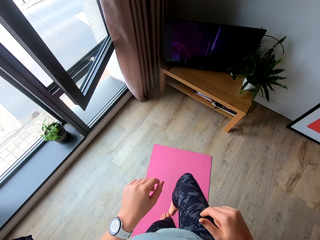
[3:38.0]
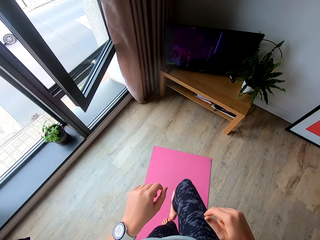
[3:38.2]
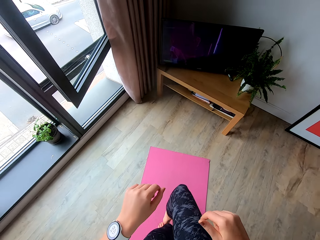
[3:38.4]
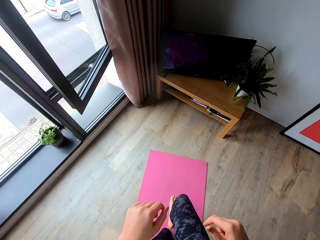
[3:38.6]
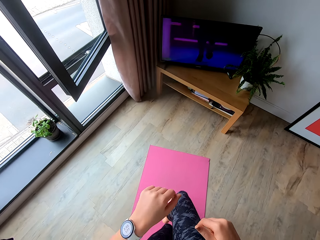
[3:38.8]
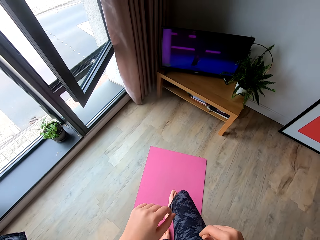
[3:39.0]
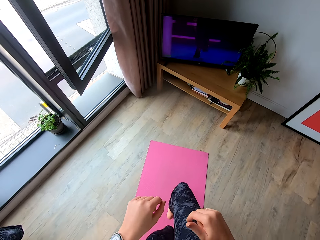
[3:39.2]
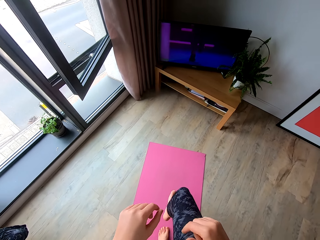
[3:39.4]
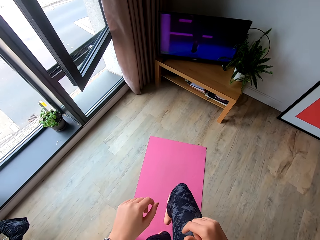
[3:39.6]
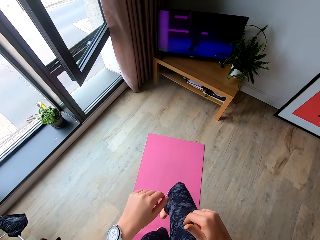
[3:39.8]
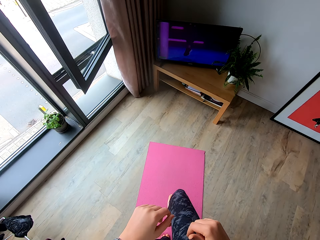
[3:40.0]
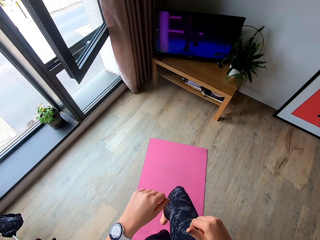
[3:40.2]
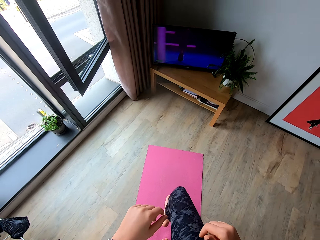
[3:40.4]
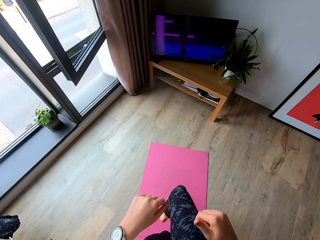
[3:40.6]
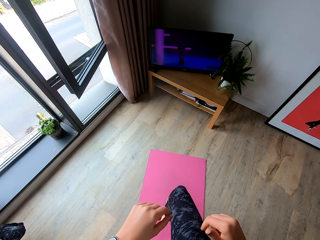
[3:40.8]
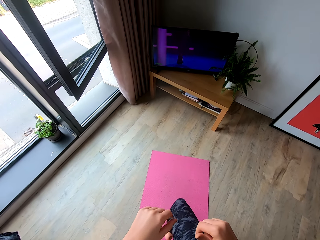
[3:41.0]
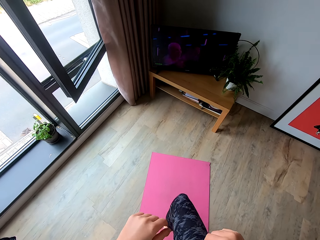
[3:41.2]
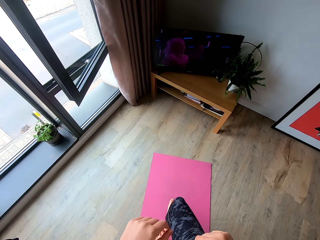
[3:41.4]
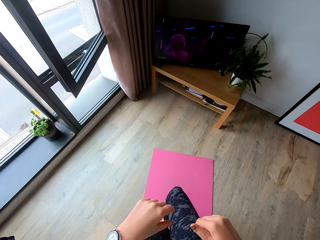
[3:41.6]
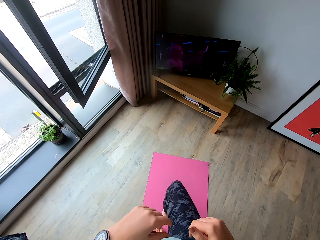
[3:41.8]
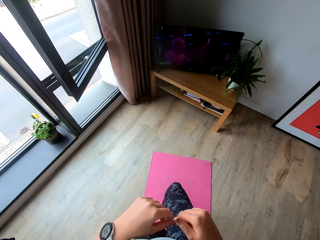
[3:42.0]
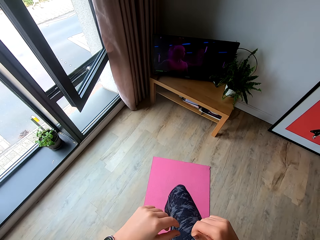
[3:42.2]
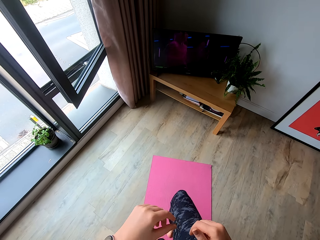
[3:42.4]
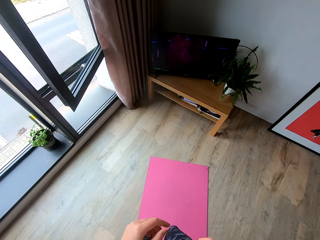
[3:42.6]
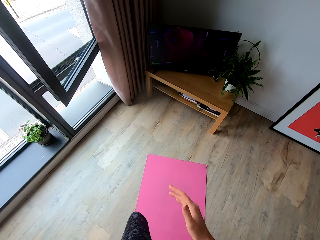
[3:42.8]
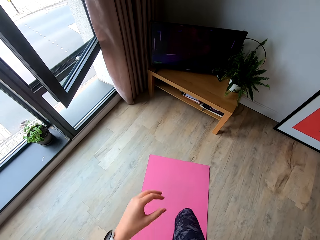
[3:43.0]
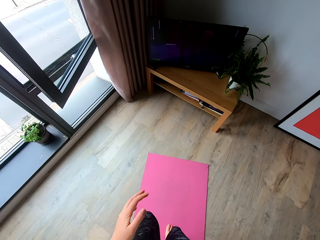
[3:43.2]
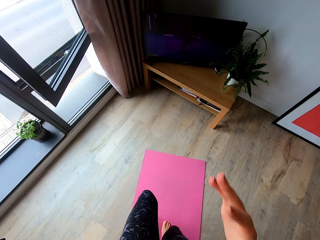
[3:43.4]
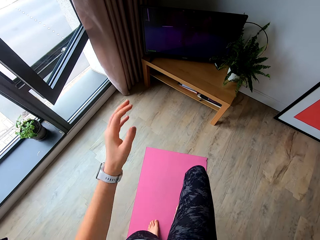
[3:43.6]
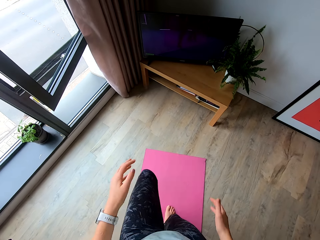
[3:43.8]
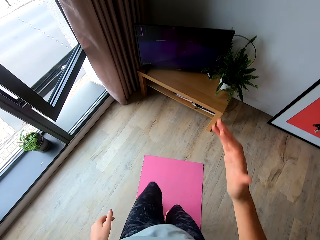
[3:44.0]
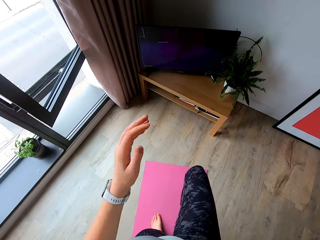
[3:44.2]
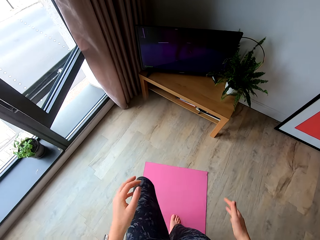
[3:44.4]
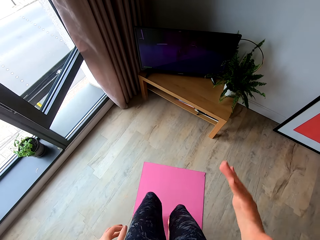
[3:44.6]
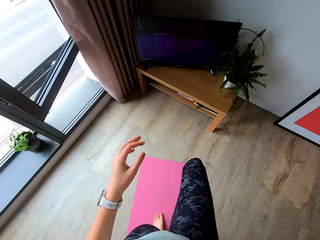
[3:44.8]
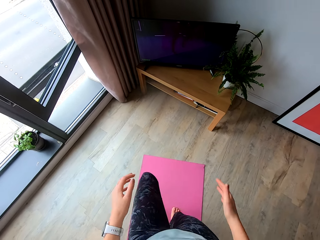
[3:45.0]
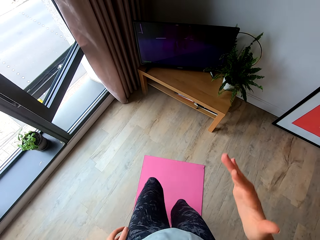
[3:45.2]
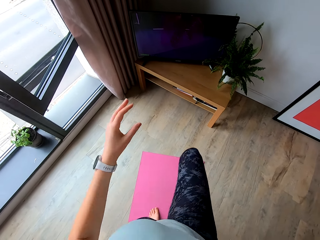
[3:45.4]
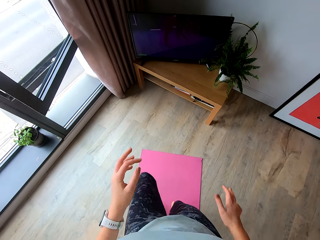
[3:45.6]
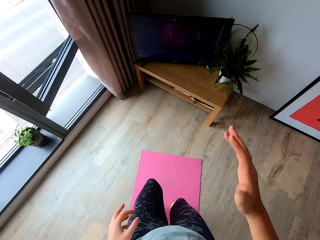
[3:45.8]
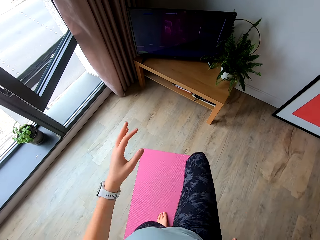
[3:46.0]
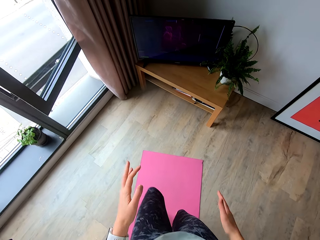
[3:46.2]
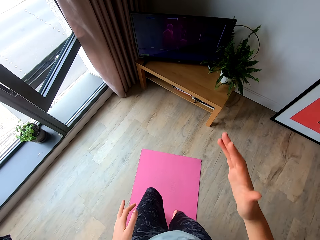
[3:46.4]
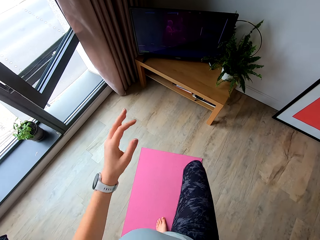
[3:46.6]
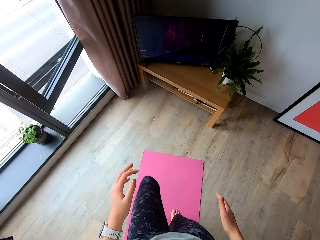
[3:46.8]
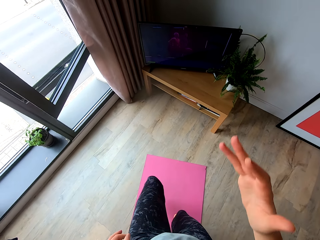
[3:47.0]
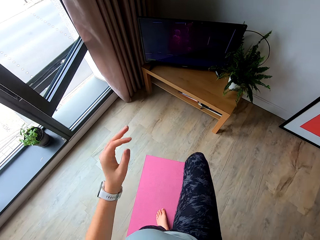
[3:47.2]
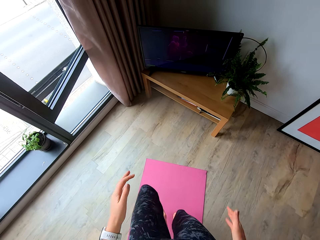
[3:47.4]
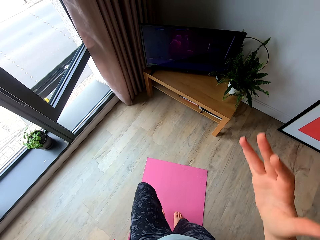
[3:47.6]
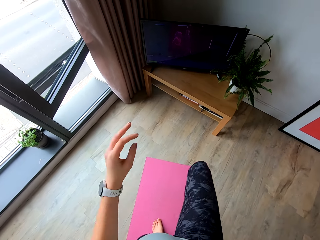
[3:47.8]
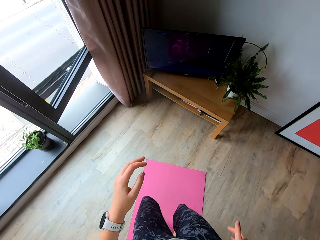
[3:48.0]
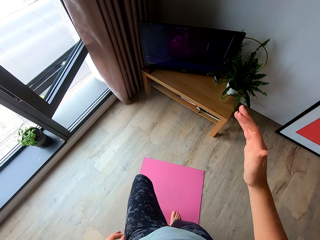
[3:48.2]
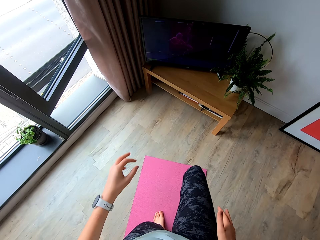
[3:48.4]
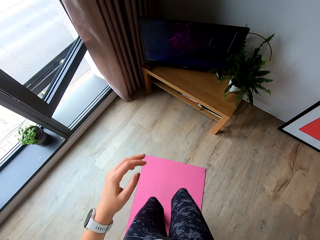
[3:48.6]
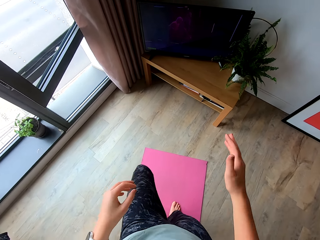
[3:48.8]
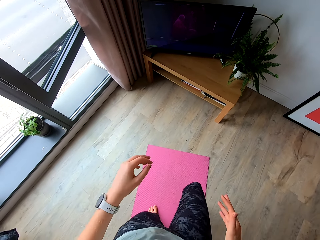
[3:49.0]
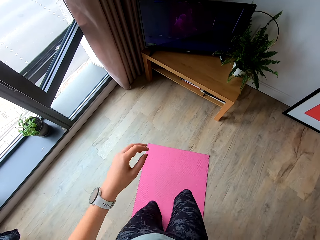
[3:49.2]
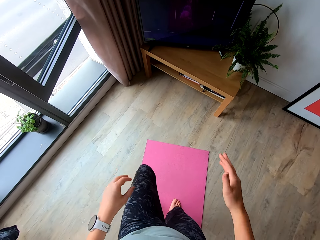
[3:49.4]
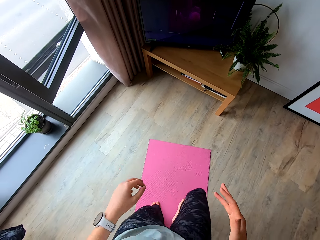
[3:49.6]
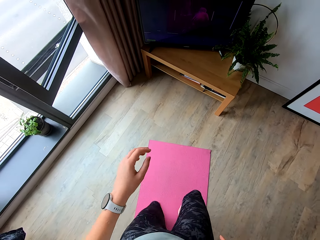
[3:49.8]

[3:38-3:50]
The camera wearer jogs on the mat.

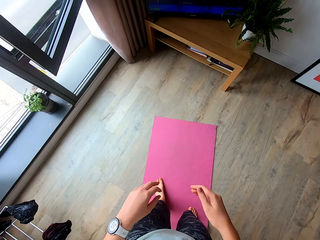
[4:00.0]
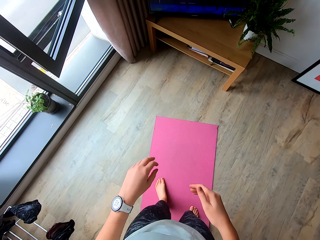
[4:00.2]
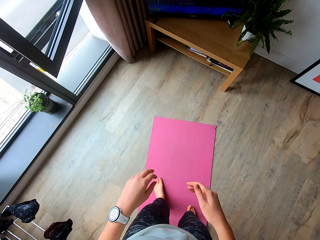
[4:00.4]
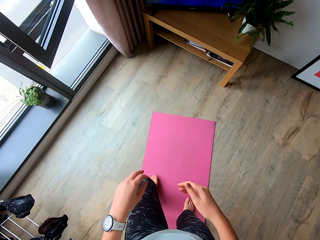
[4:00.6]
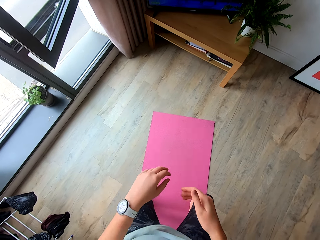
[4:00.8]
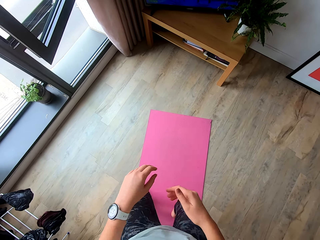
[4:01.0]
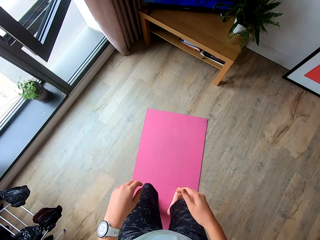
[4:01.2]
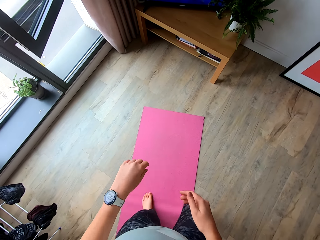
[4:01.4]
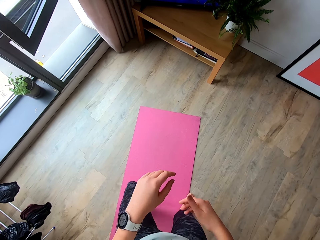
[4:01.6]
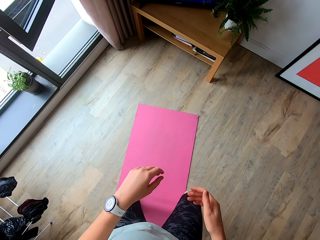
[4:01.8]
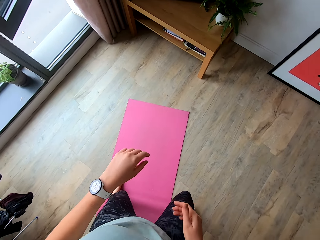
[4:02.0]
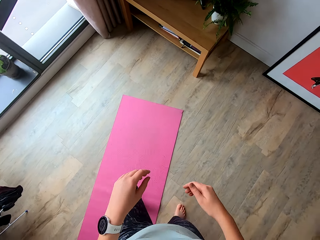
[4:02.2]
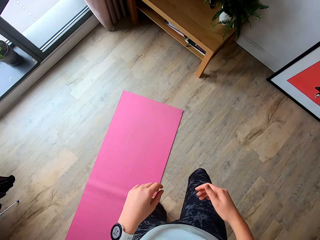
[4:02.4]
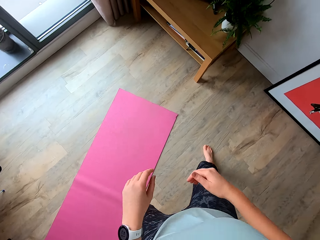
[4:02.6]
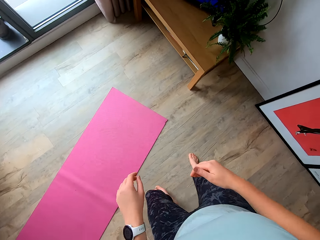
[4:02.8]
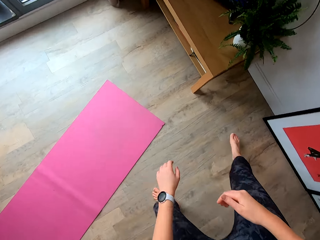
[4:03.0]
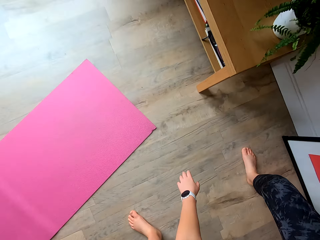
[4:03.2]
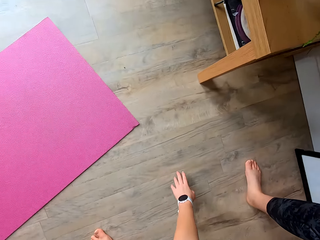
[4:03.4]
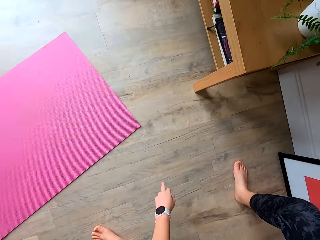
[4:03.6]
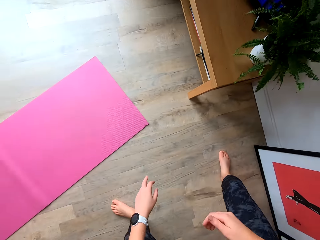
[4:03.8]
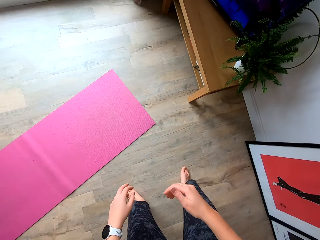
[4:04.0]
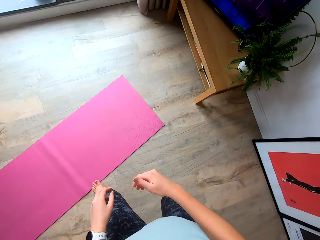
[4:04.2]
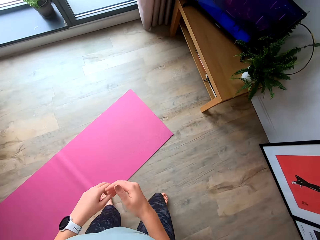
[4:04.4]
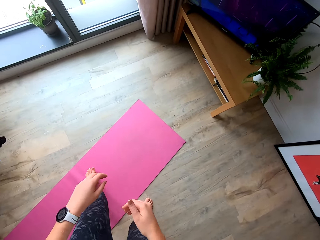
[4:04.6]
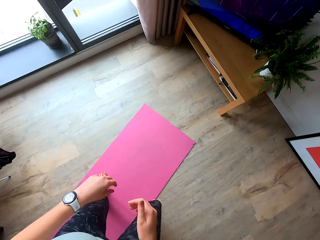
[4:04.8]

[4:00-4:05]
The camera wearer exercises.

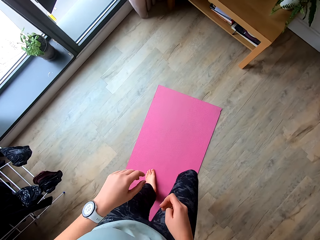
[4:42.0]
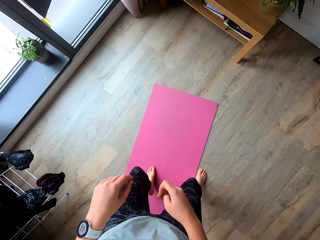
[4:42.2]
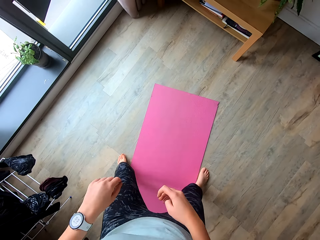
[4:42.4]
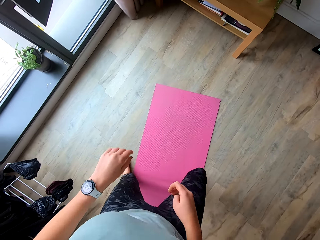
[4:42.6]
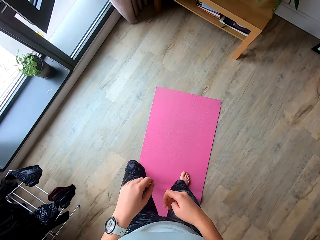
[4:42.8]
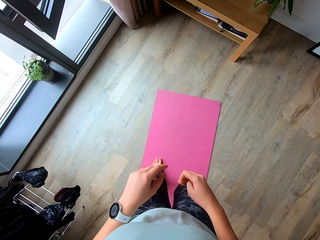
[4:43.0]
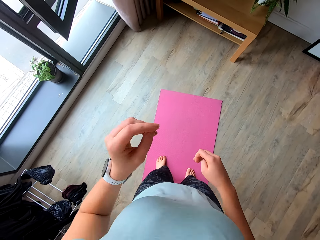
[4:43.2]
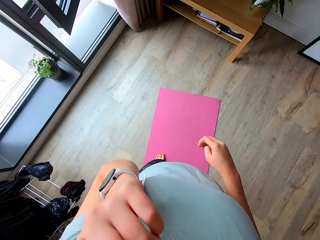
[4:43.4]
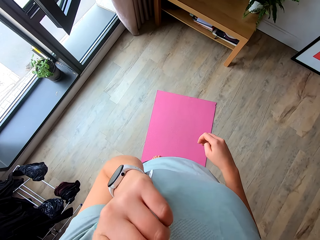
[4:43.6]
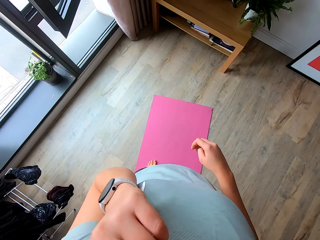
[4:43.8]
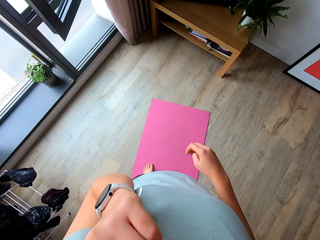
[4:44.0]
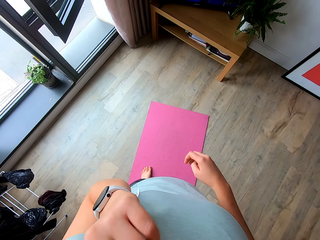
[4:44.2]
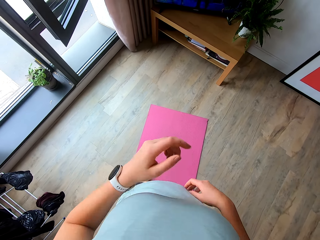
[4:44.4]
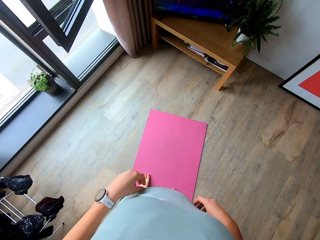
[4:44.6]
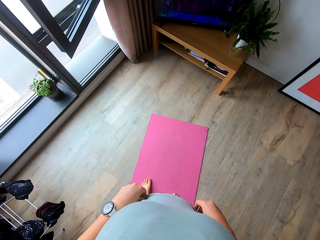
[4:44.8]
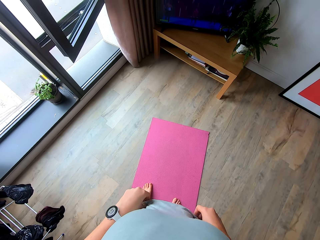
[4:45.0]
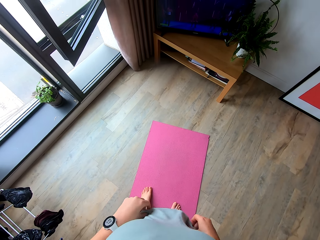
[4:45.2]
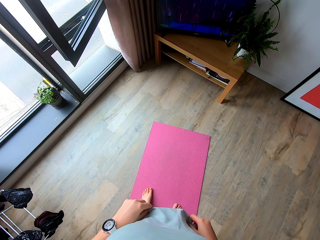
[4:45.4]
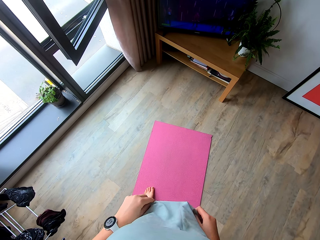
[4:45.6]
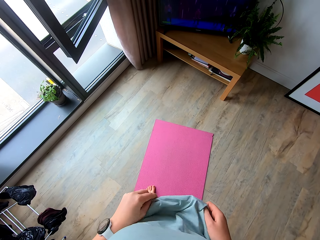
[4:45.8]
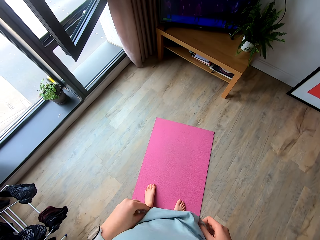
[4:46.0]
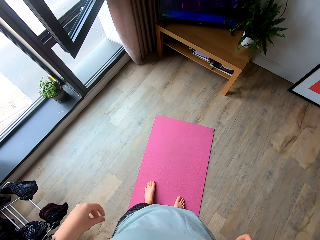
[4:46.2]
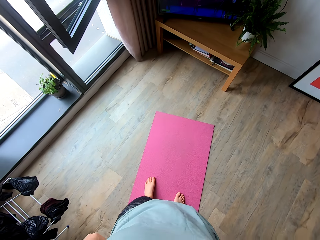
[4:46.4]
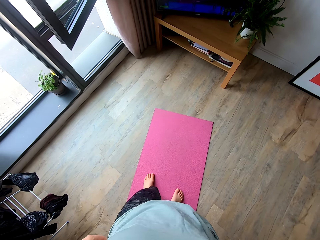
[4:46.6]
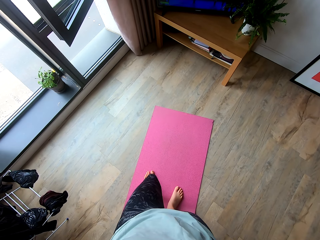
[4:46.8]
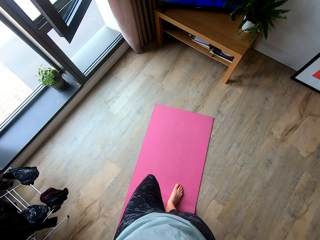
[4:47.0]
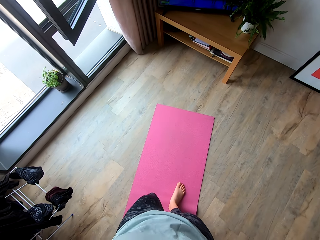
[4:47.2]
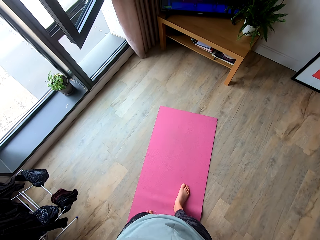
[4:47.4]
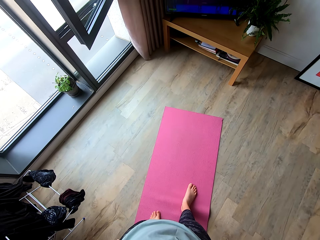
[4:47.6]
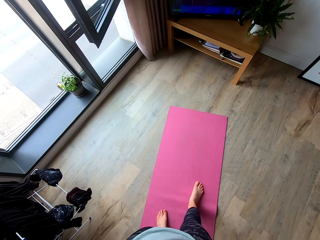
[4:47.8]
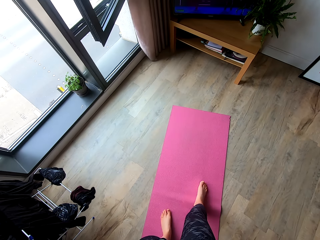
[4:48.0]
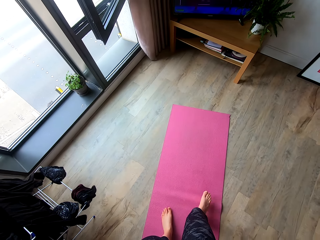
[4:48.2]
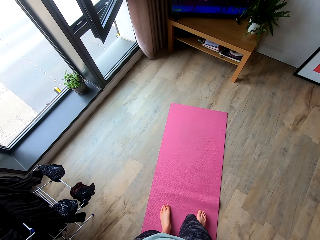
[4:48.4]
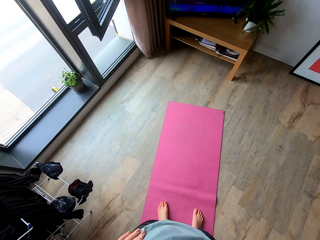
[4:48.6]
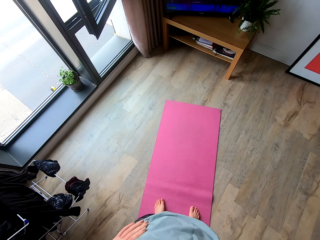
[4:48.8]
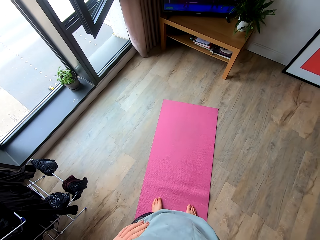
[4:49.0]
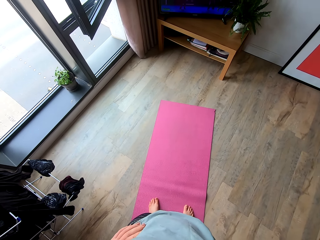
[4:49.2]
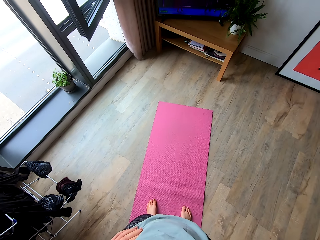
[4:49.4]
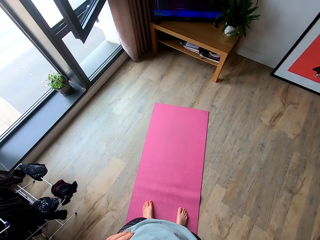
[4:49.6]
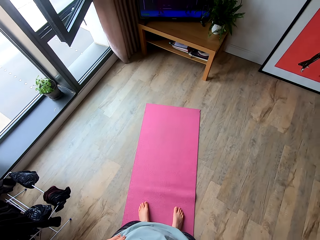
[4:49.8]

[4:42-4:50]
The camera wearer raises her hand. She touches her eye. She lowers her hand. She adjusts her cloth. She touches the cloth and releases the cloth. She moves backwards on the floor mat. She looks at the television.
